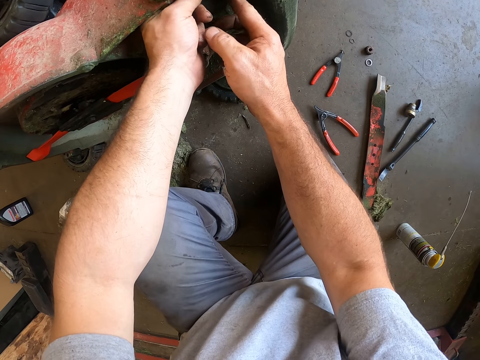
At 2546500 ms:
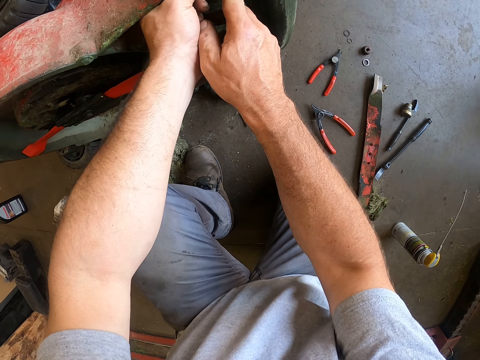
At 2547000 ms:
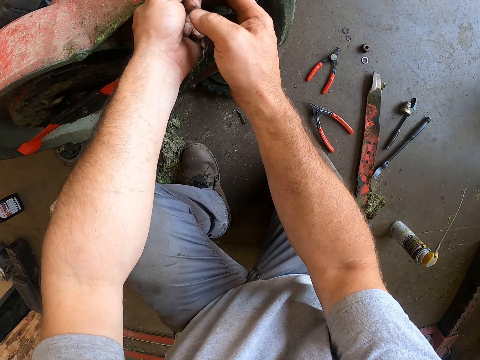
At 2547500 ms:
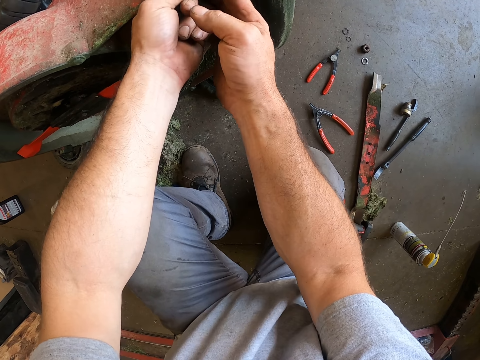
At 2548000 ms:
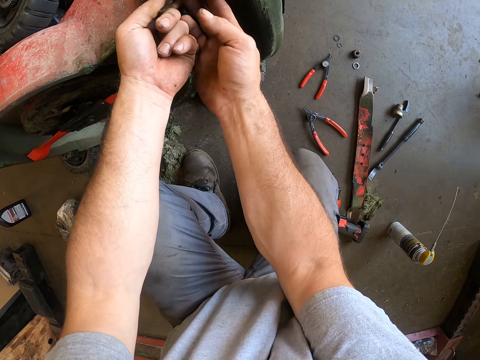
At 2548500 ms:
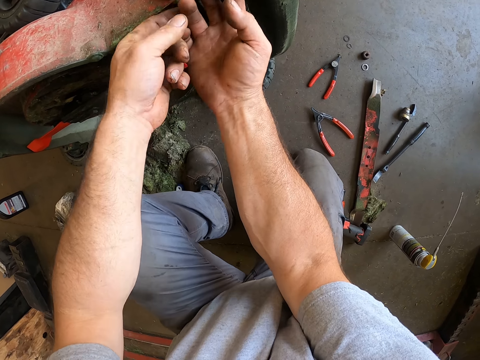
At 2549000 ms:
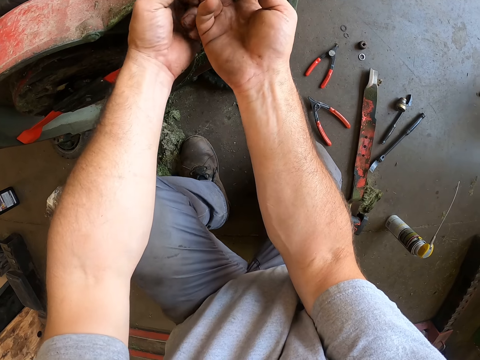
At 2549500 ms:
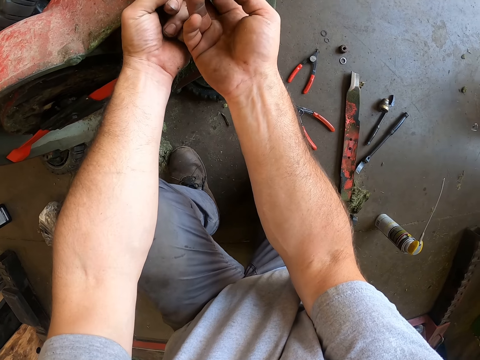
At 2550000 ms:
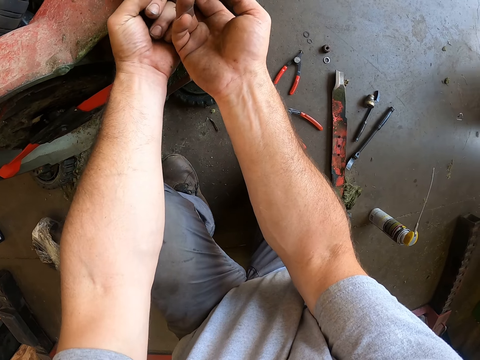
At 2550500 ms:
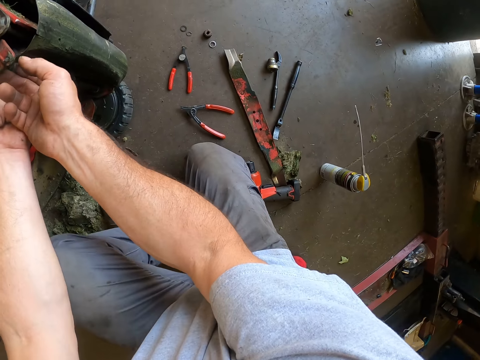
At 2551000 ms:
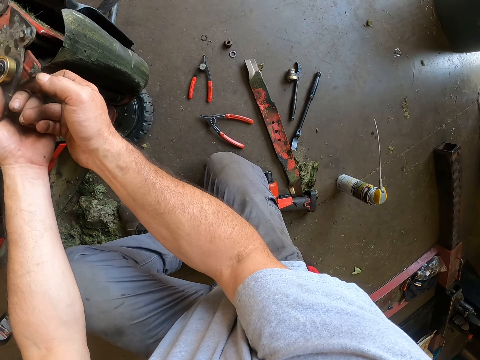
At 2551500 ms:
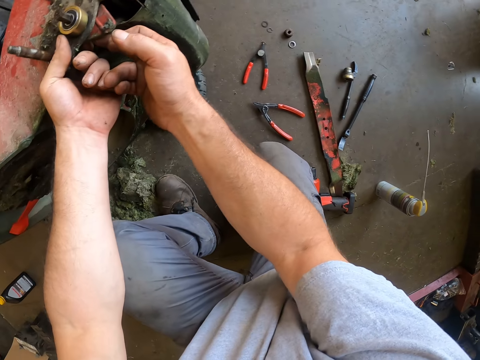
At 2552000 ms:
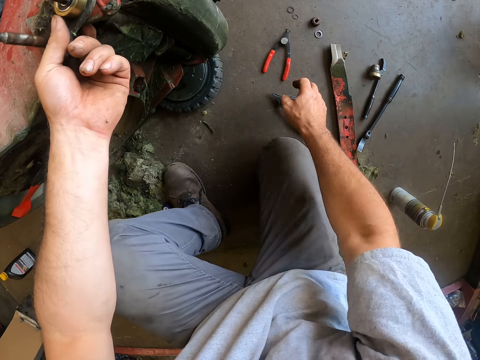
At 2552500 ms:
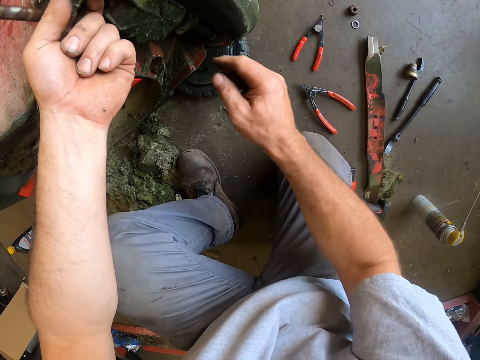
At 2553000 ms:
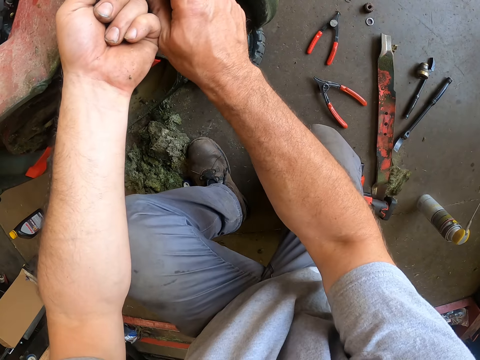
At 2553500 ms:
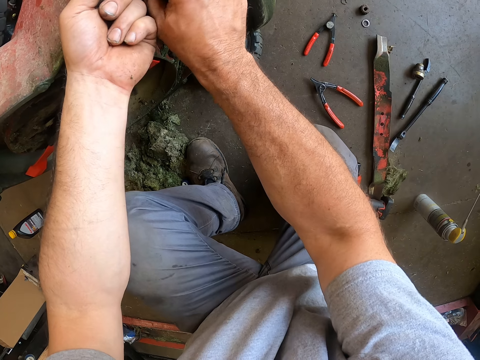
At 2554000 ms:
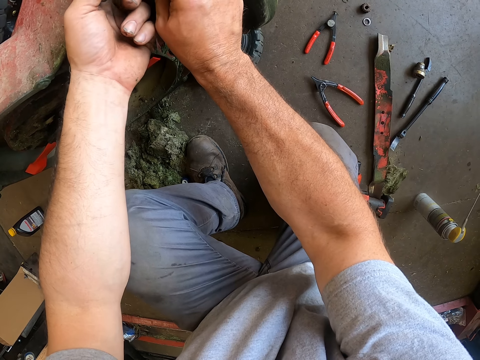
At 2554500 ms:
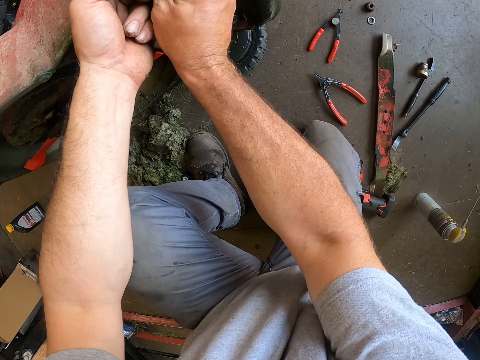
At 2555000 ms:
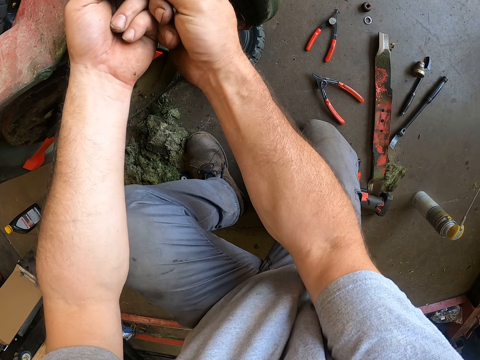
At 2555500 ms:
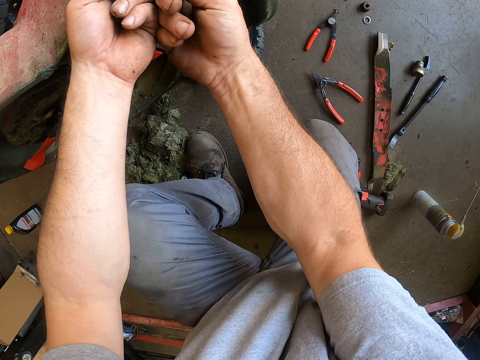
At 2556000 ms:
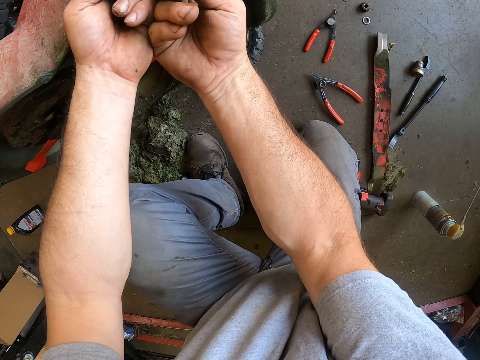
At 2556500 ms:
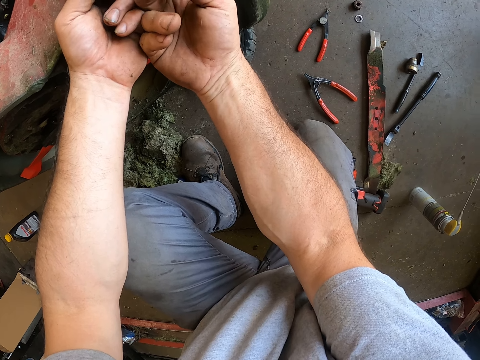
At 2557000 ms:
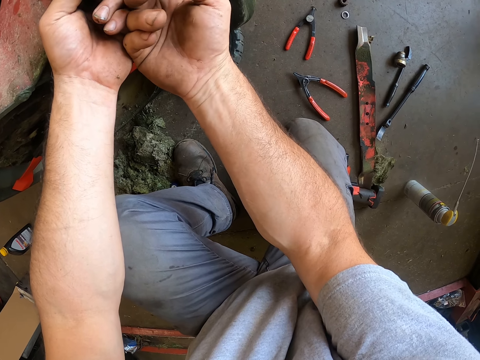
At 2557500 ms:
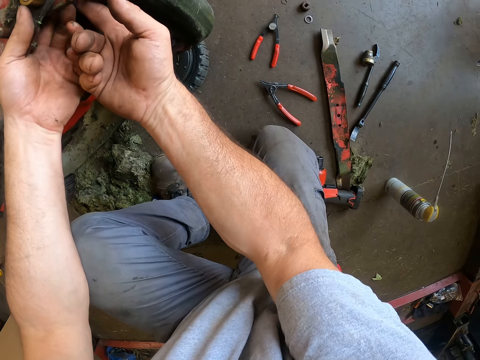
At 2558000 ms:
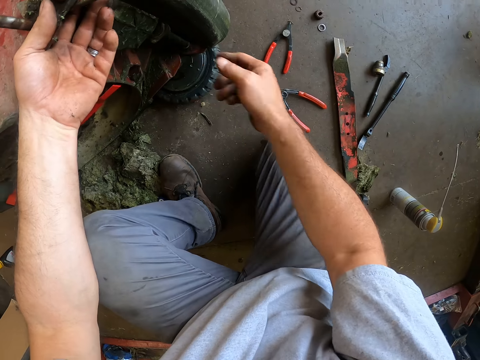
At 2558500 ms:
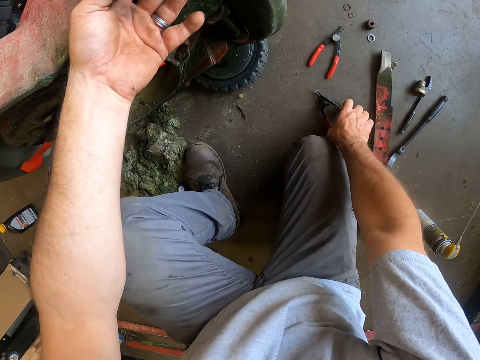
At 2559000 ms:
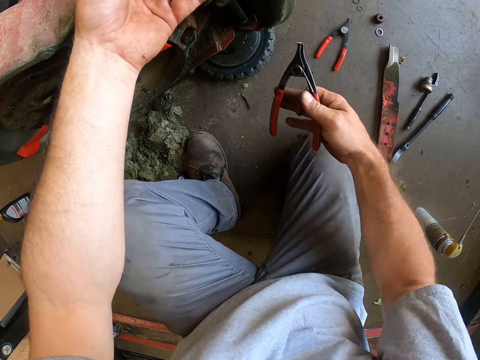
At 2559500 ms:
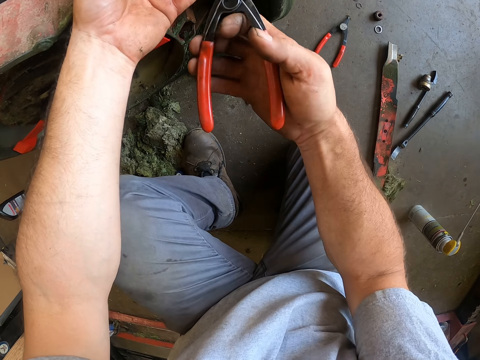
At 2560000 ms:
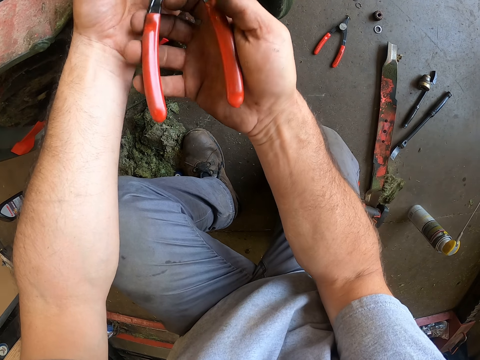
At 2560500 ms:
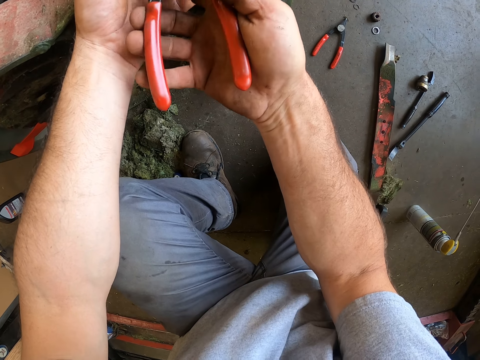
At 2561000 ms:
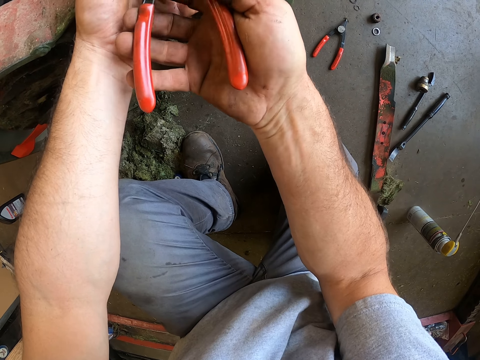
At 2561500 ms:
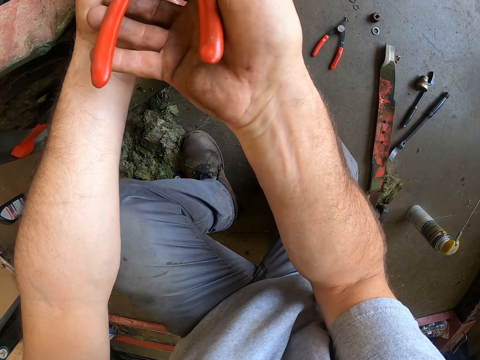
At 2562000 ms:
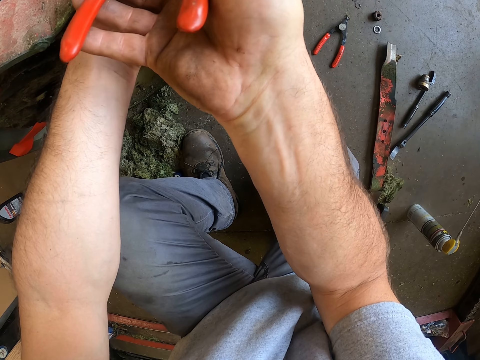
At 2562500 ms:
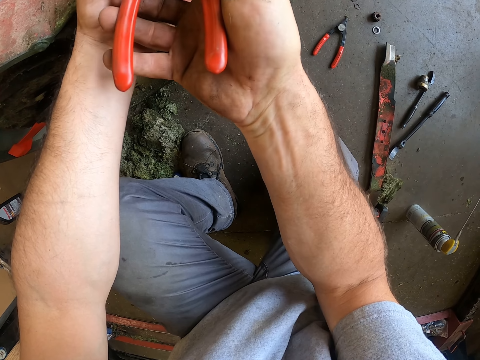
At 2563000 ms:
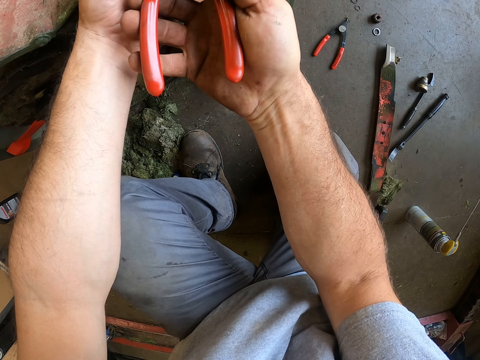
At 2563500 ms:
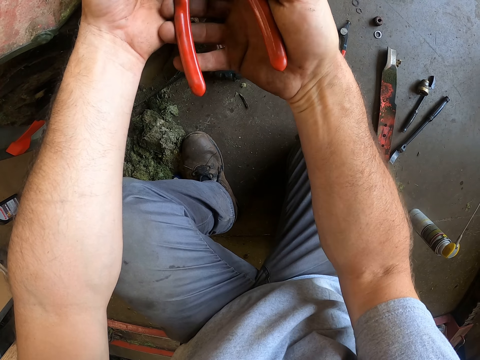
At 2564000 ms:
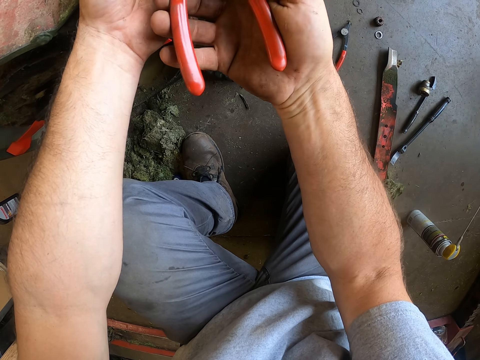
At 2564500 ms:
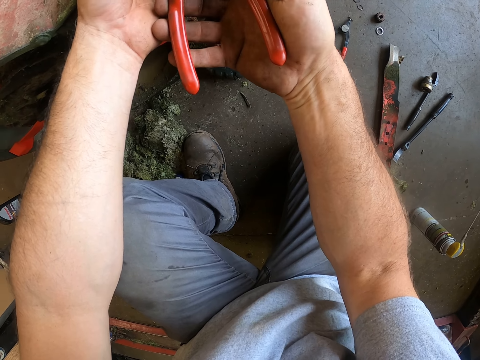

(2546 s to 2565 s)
The camera wearer adjusts a screw in the lawn mower. They fix the lawn mower. They touch the plier on the floor. They pick up the plier from the floor. They tighten the screw in the lawn mower with the plier. They fix the lawn mower.

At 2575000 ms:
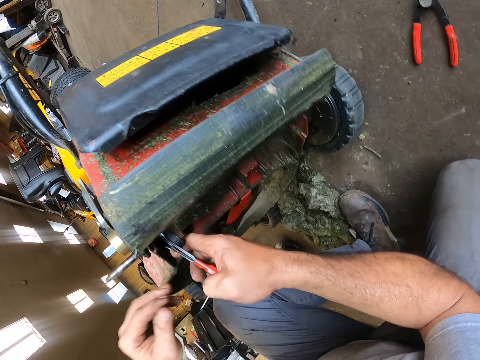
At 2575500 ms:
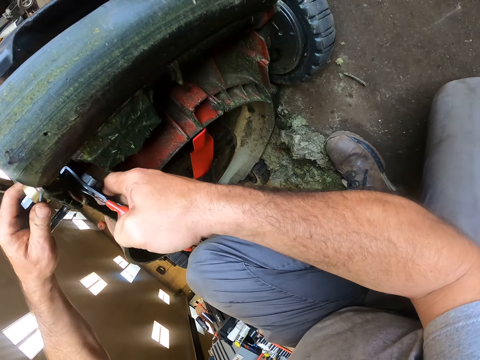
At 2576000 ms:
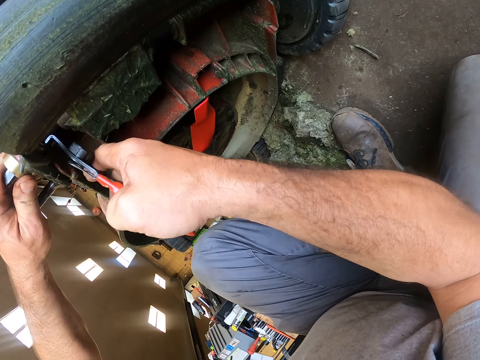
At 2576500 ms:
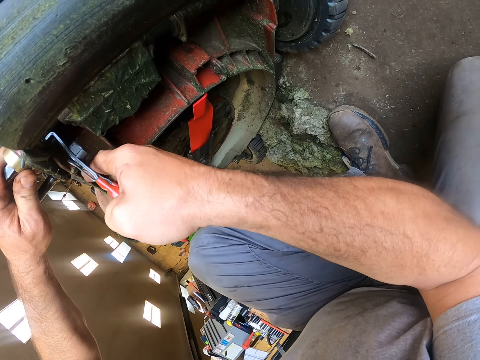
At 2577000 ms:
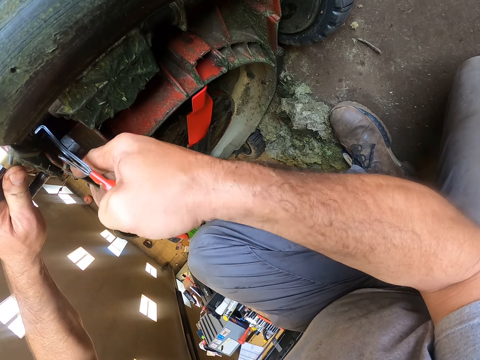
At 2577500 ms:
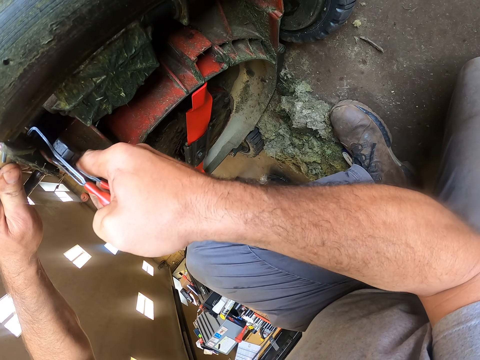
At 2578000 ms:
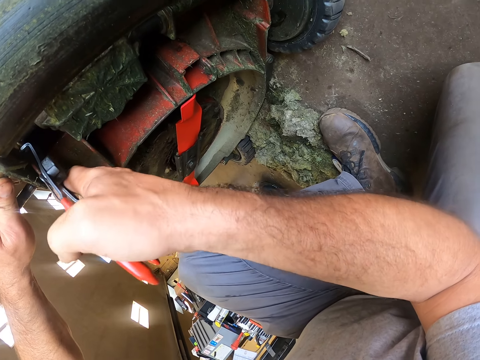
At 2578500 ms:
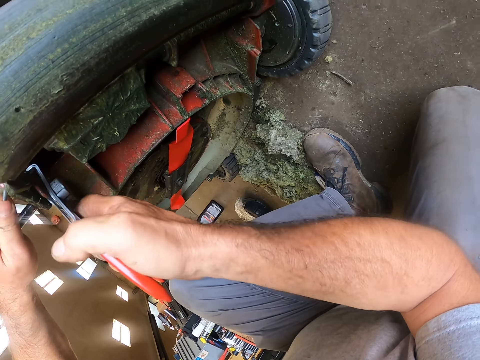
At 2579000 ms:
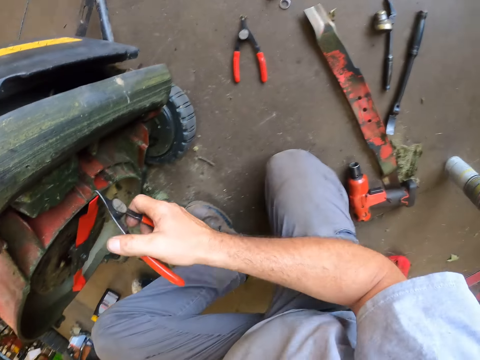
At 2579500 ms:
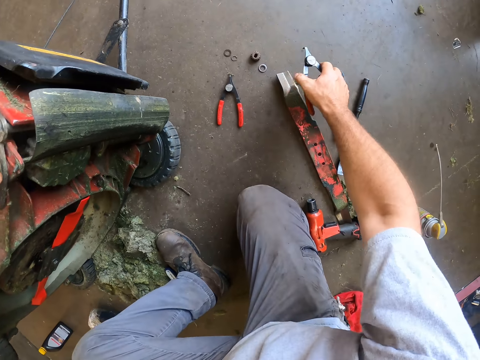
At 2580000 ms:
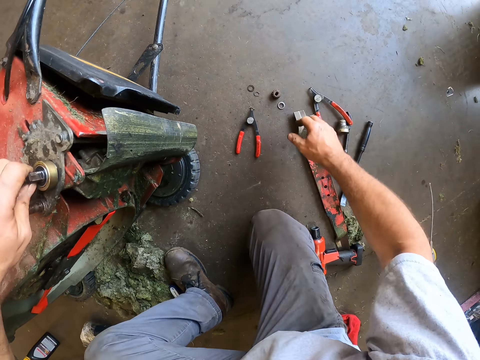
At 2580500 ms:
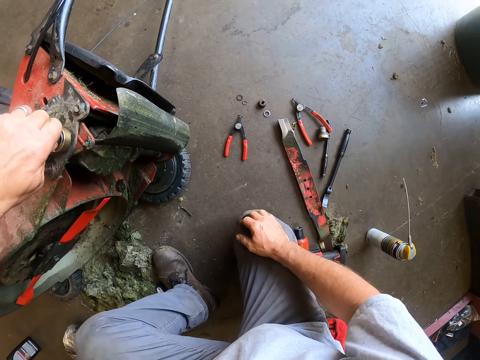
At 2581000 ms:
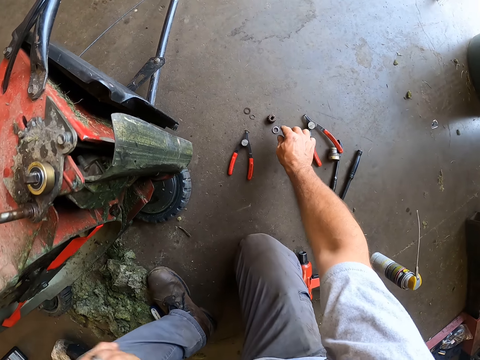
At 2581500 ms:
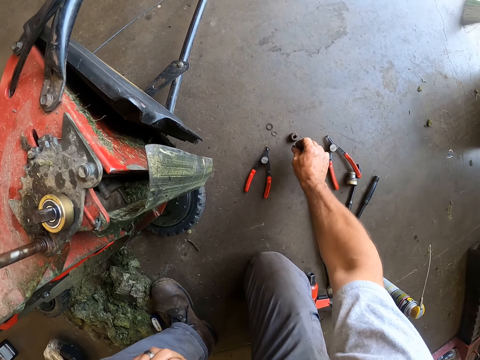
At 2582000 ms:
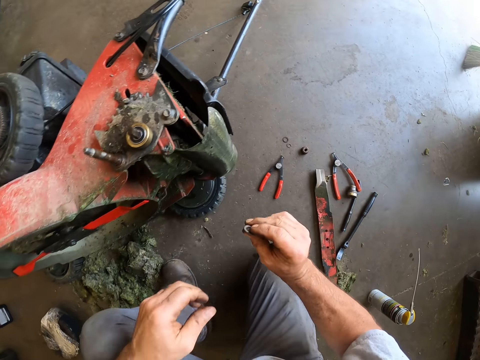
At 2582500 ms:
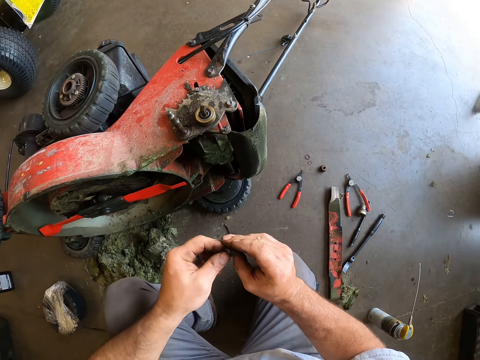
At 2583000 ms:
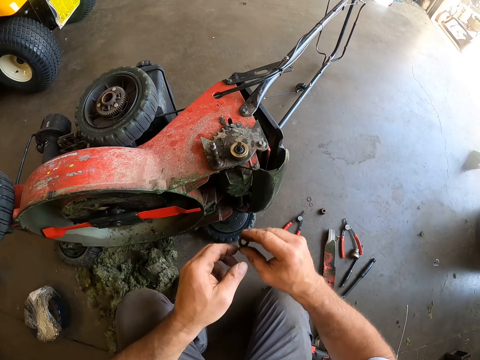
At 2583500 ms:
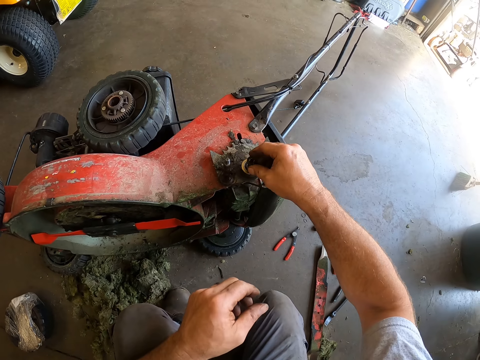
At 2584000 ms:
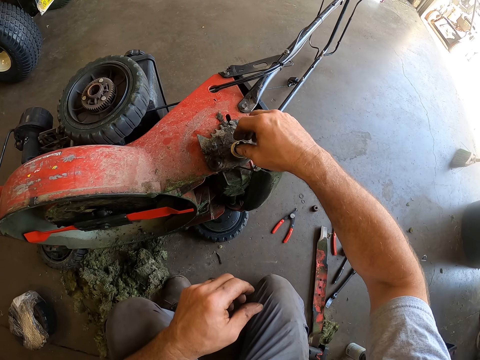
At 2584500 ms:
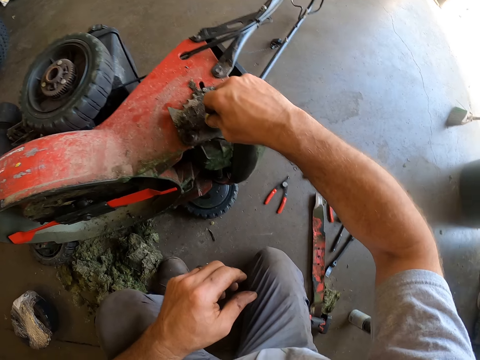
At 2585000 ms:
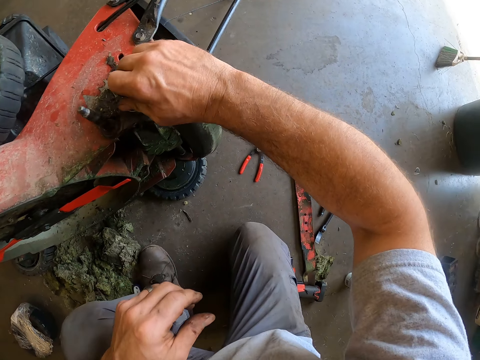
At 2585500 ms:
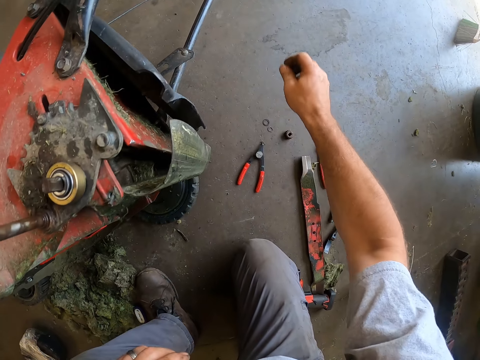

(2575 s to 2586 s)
The camera wearer holds the flank socket. They adjust the flank socket. They drop the plier on the floor. They pick up a bolt from the floor. They attach the bolt to the tyre part of the lawn mower.
